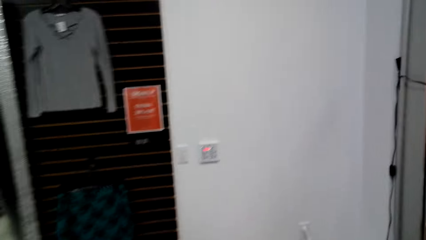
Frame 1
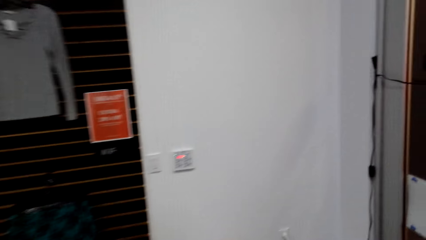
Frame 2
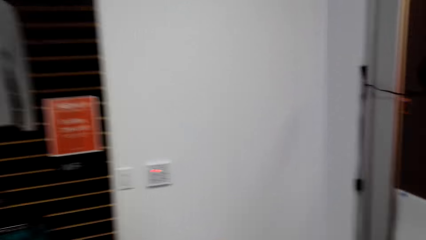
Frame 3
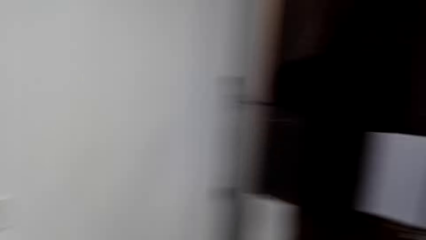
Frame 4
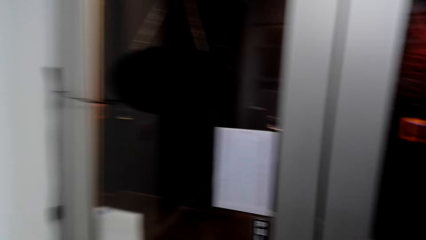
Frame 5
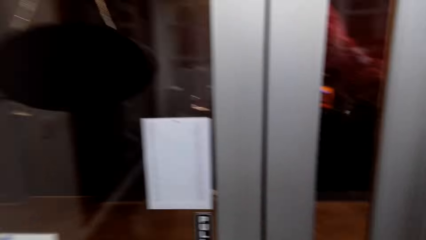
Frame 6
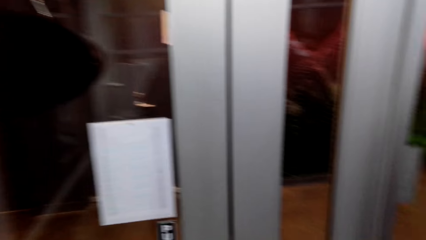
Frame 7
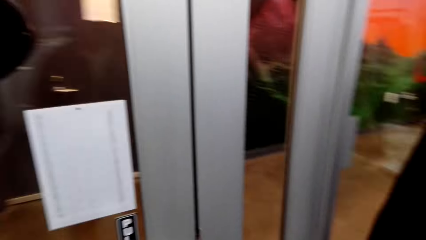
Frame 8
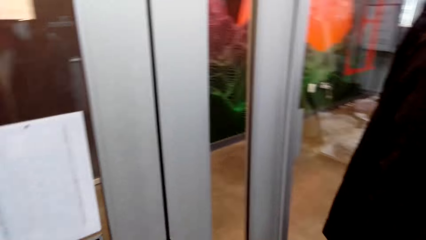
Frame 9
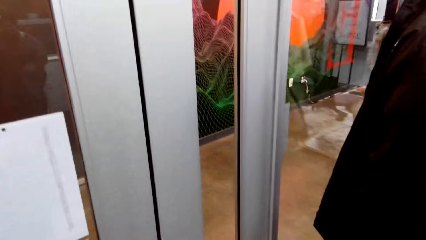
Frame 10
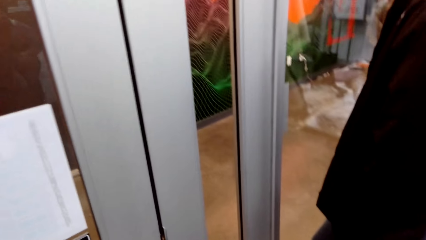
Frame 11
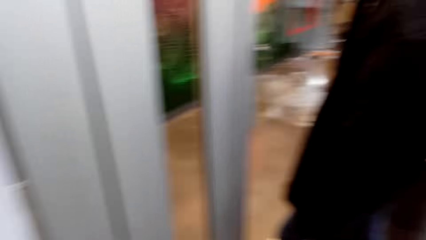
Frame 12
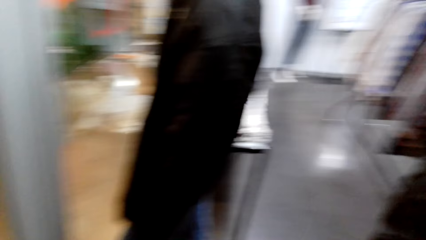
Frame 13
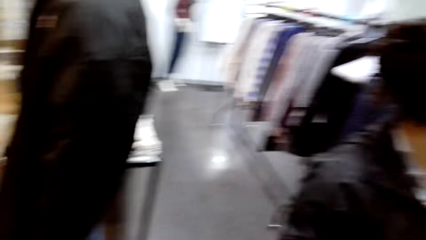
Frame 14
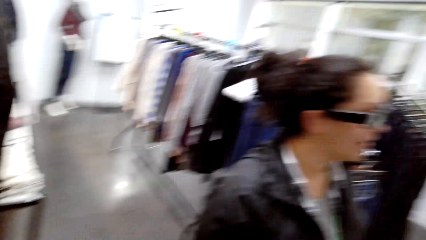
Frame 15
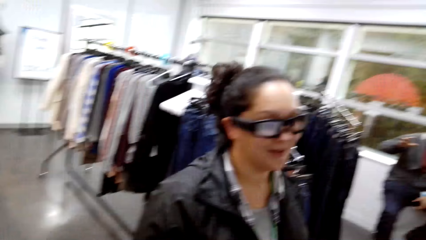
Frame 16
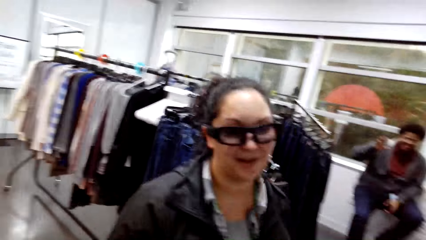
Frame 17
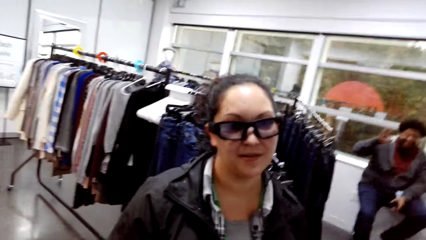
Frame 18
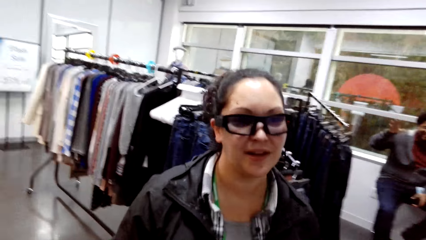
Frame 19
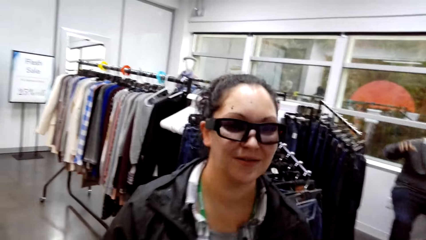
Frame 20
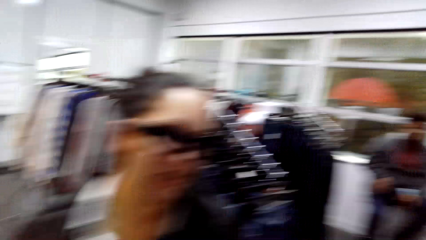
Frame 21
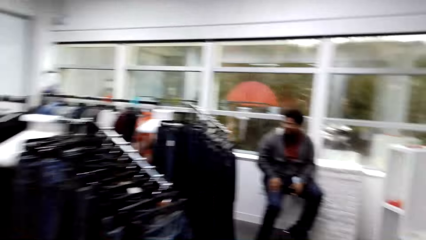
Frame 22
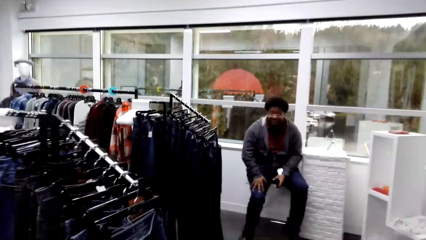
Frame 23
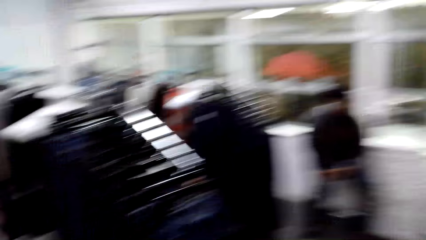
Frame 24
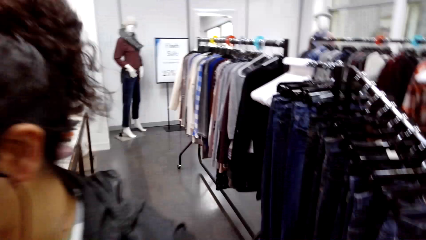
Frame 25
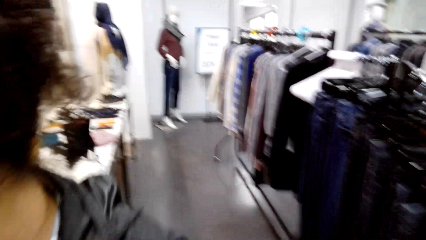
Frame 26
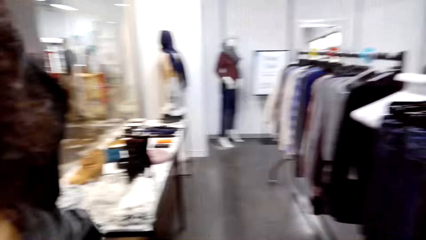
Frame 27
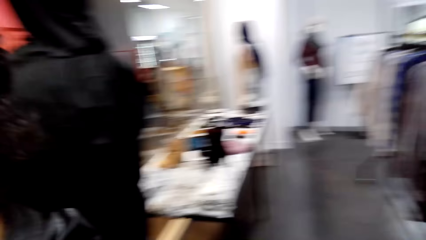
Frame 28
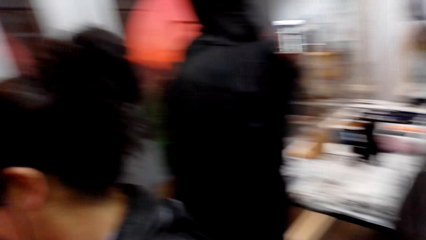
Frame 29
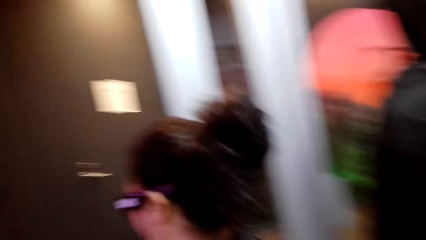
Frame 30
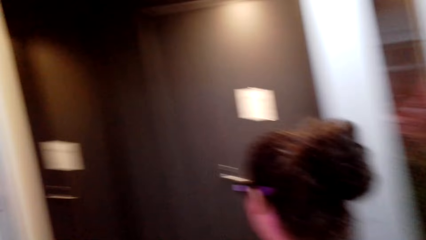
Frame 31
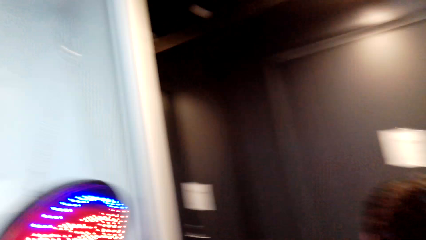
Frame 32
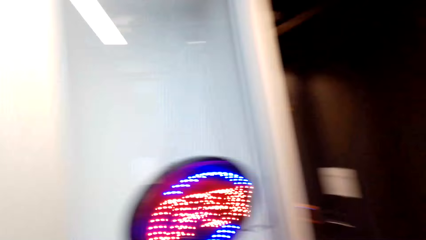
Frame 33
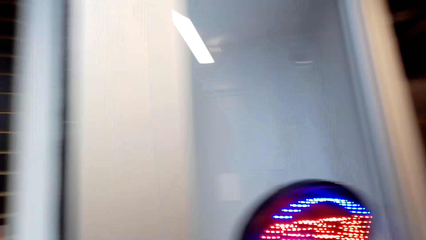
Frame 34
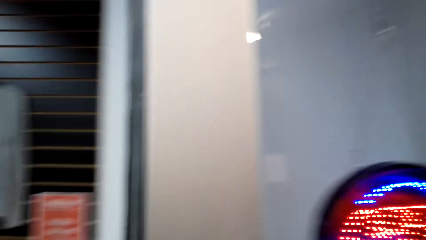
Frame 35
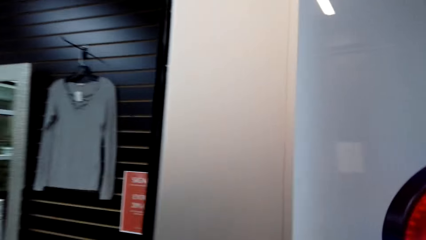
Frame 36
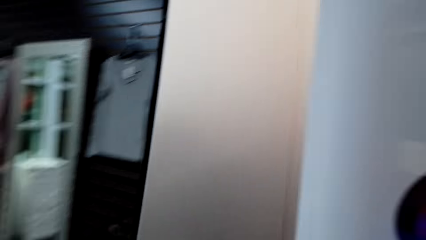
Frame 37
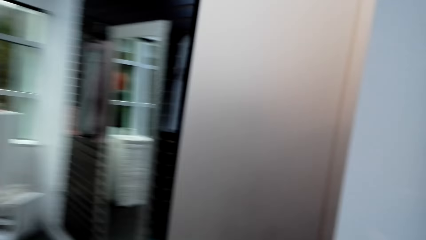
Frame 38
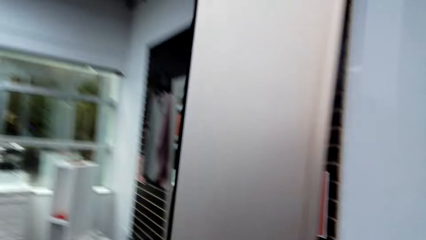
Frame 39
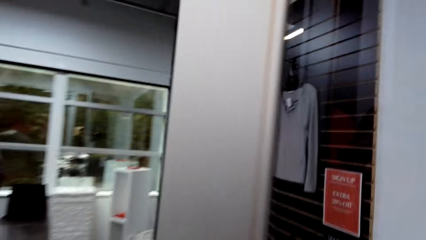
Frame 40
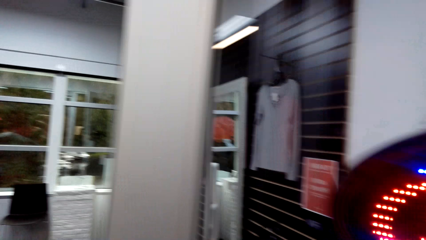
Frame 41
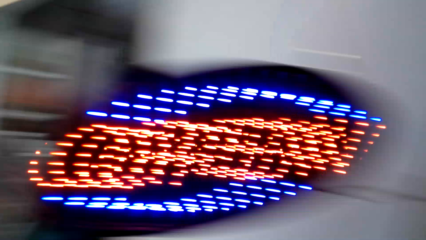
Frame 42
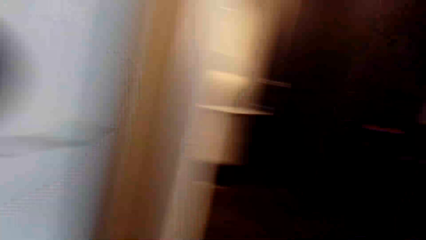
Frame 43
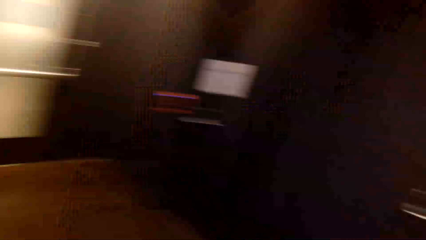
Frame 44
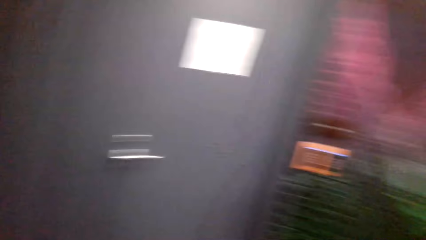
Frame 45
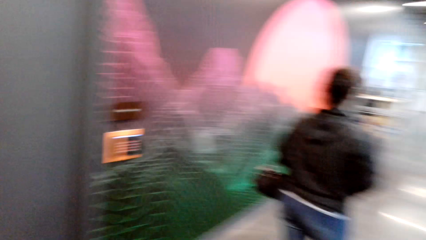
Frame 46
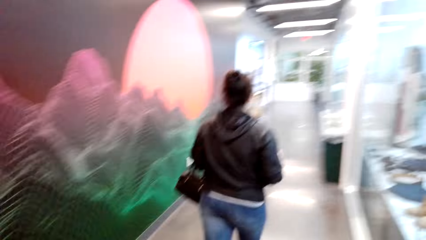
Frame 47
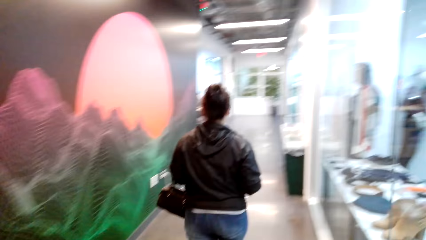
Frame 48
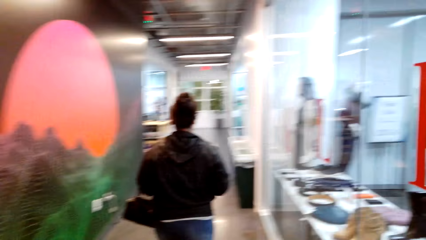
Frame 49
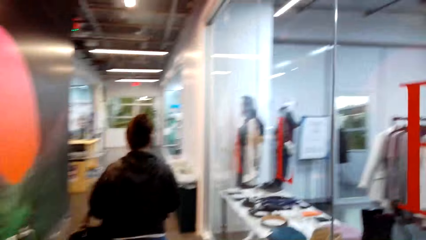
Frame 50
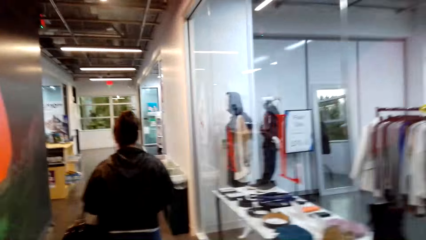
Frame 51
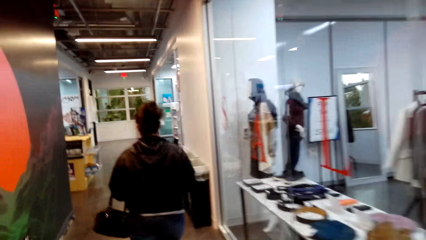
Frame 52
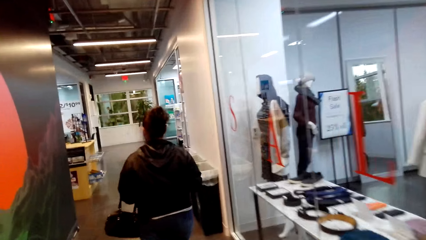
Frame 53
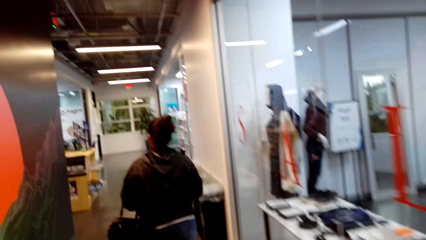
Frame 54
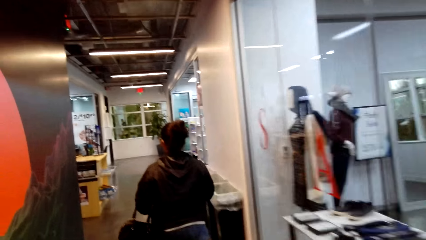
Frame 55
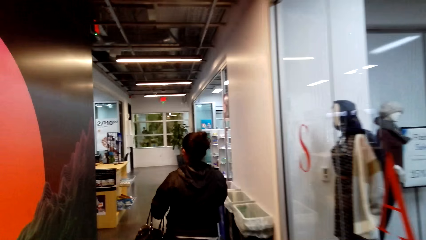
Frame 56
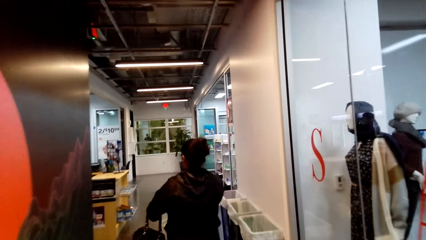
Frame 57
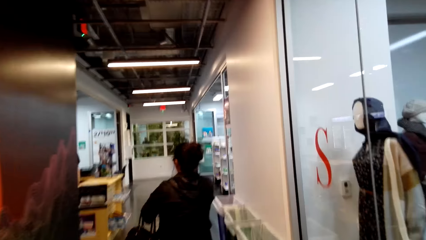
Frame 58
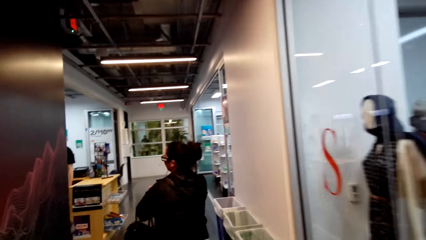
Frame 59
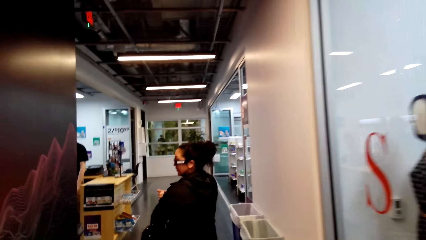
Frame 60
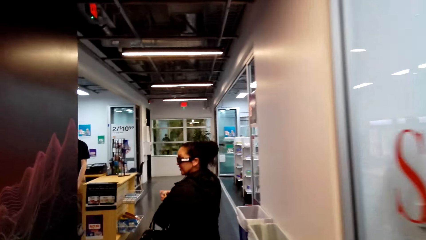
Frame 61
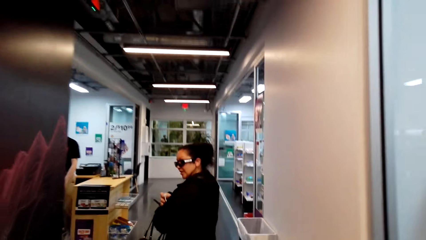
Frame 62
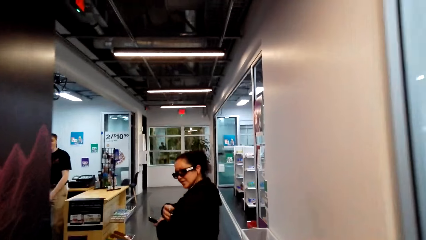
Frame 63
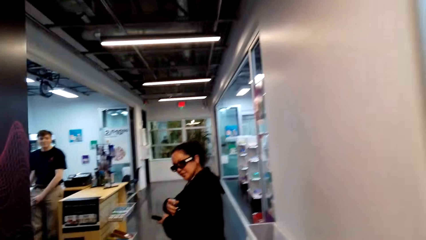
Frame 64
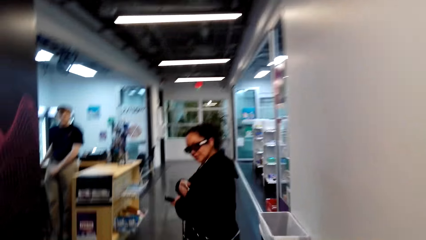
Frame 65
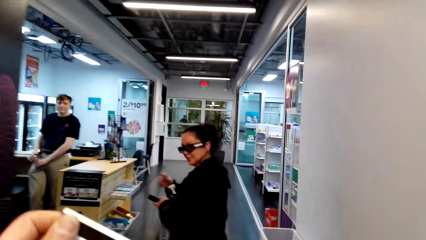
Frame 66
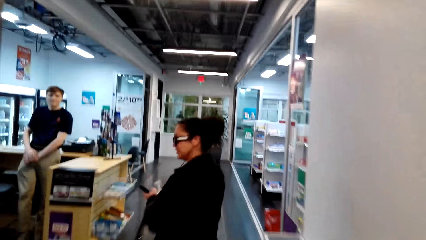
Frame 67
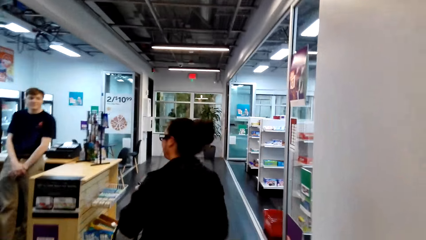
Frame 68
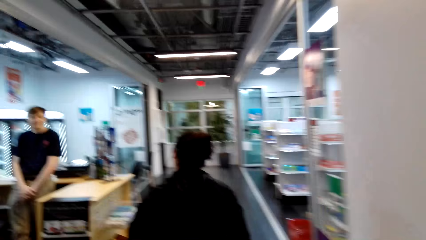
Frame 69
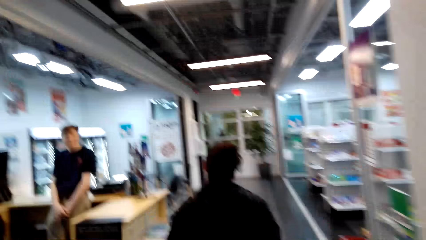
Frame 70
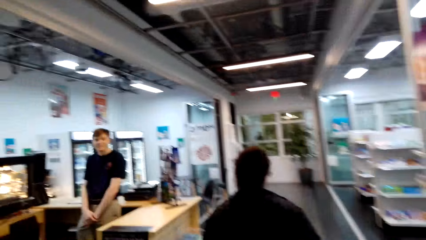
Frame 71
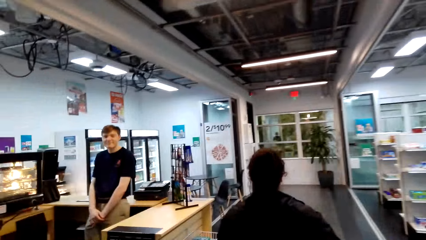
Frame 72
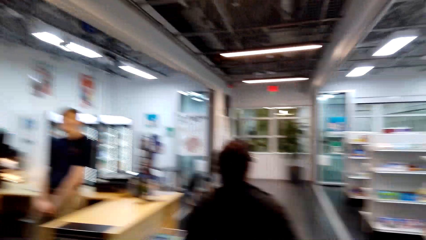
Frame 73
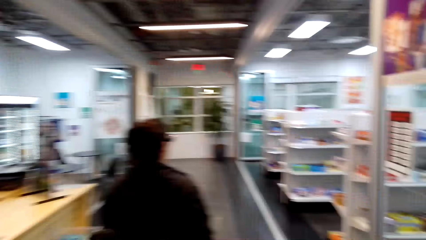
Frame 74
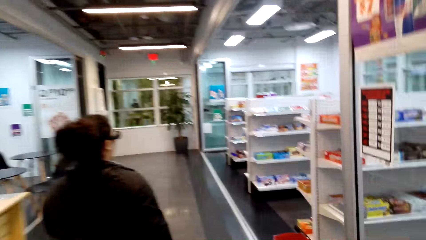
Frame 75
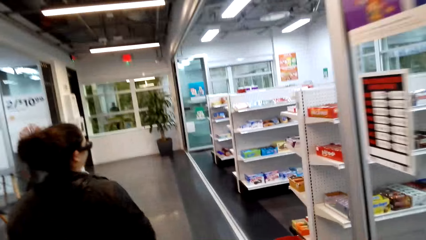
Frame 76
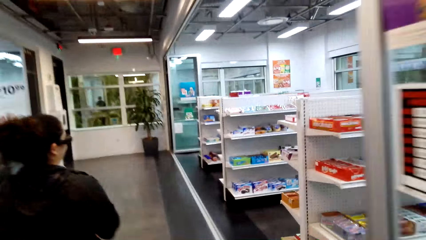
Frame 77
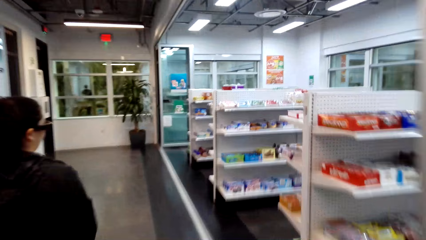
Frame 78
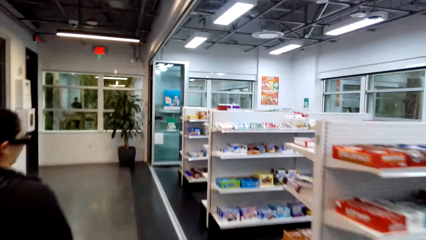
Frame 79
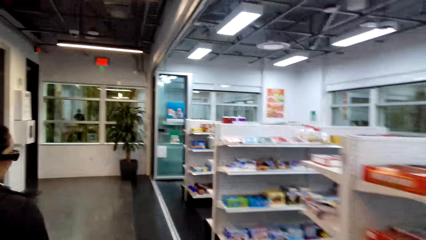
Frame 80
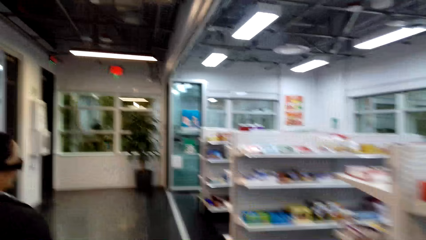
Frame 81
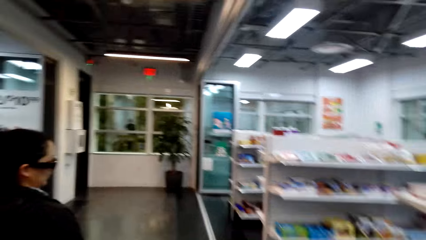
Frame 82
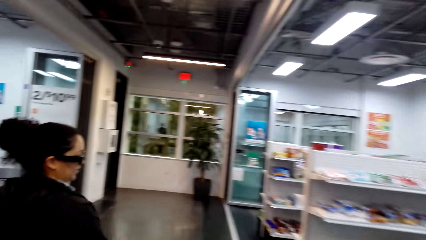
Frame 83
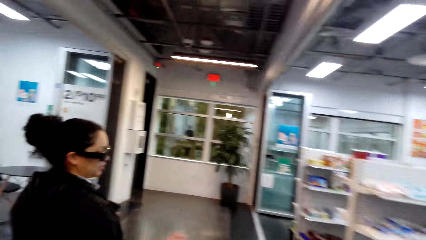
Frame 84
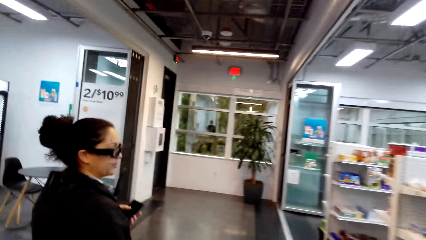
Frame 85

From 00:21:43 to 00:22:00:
The camera wearer looks around the clothing store. A woman walks in the mall. The camera wearer walks out of the clothing store. They walk in the mall and walk around the convenience store.
